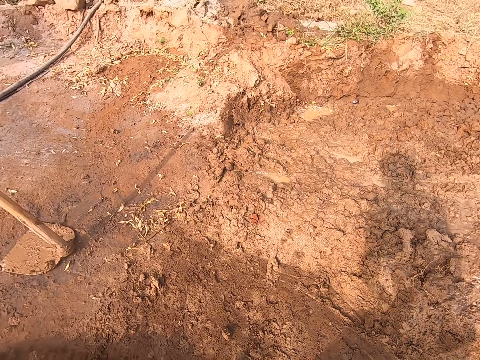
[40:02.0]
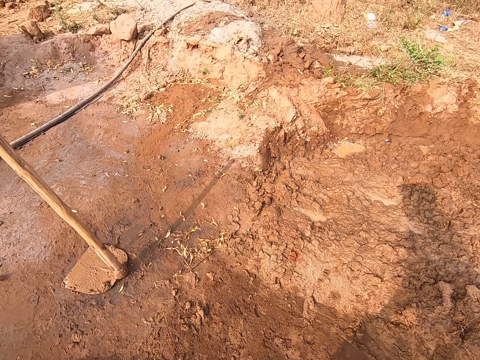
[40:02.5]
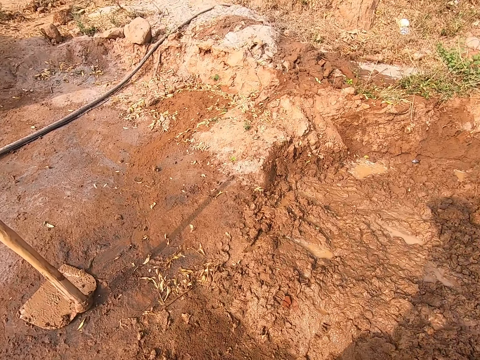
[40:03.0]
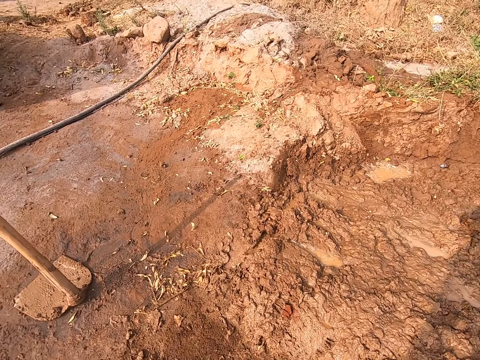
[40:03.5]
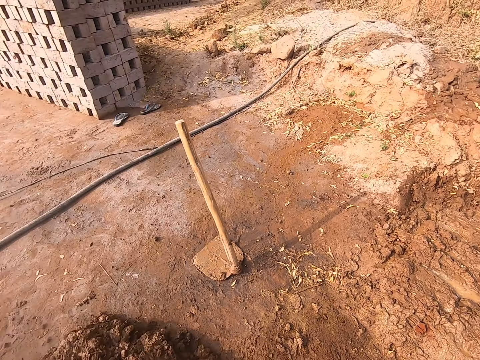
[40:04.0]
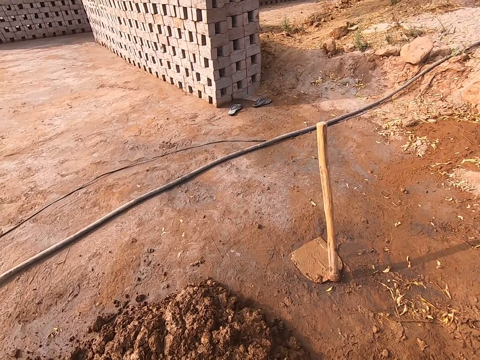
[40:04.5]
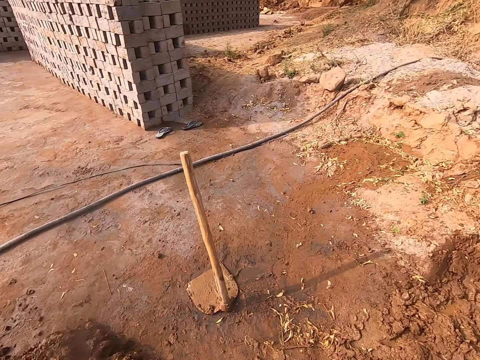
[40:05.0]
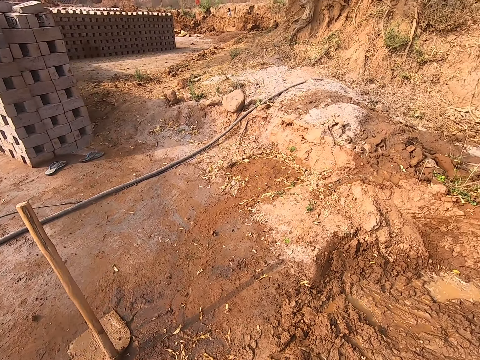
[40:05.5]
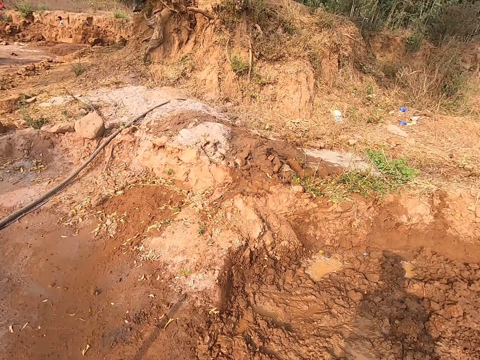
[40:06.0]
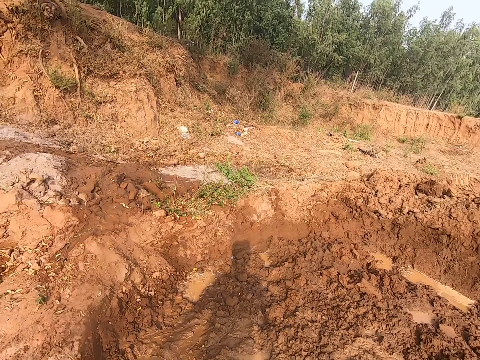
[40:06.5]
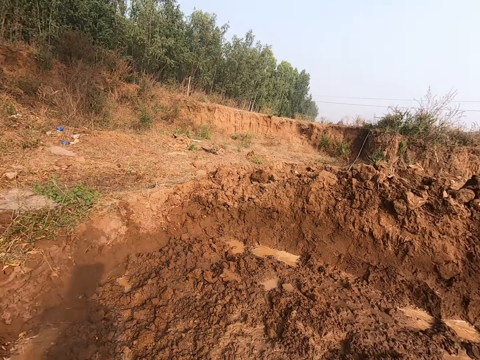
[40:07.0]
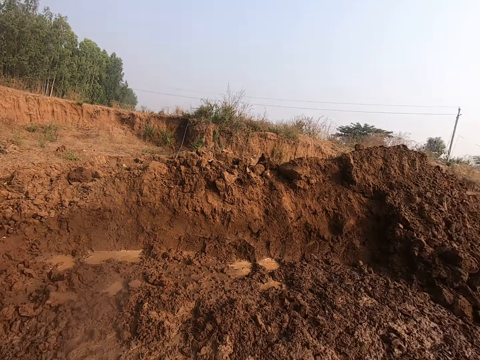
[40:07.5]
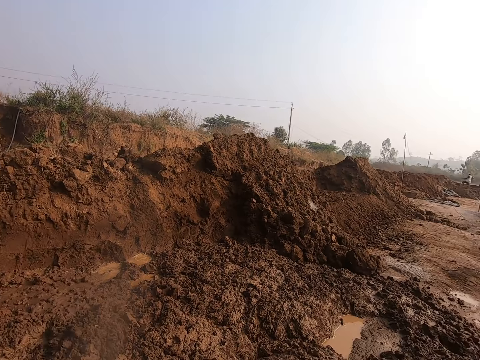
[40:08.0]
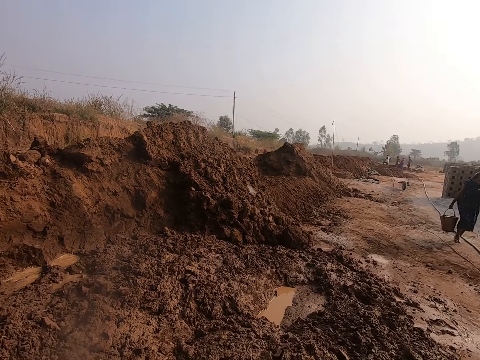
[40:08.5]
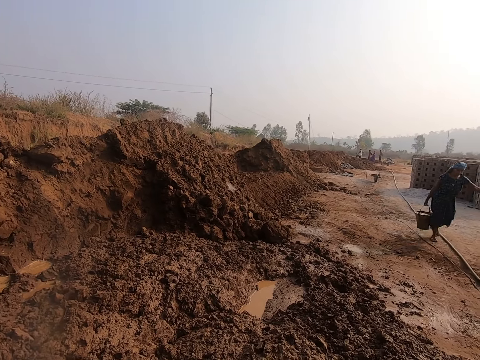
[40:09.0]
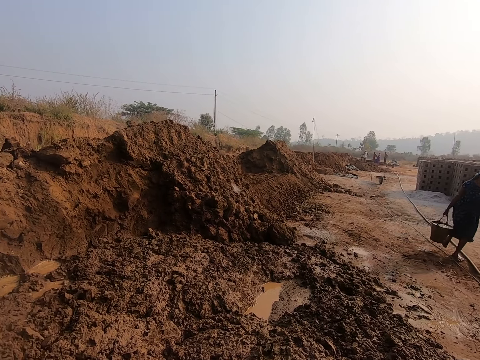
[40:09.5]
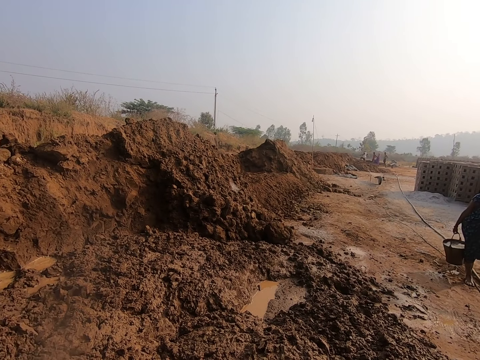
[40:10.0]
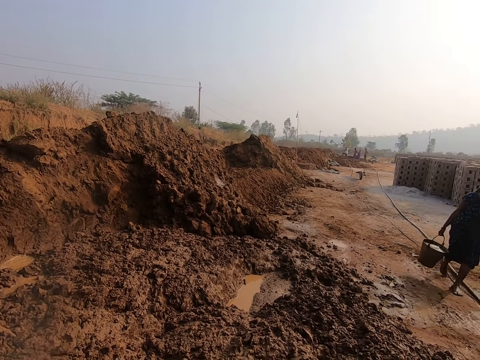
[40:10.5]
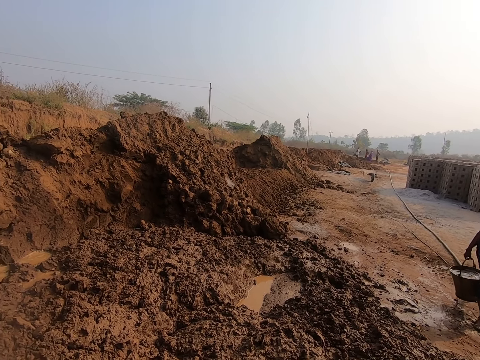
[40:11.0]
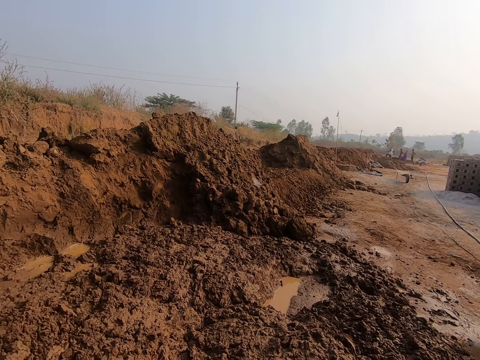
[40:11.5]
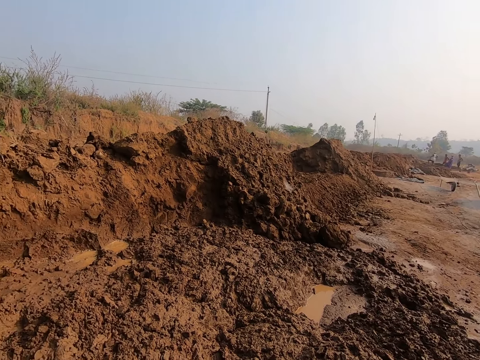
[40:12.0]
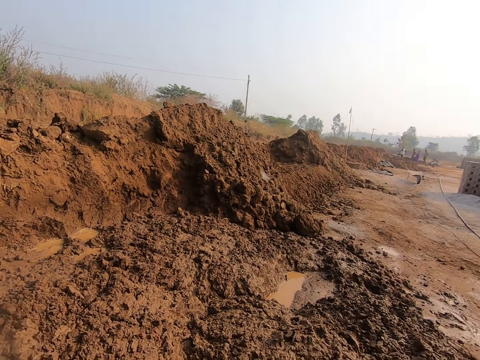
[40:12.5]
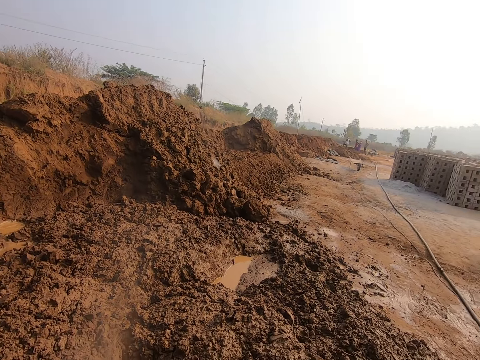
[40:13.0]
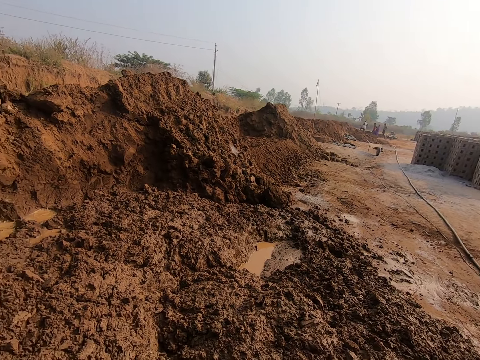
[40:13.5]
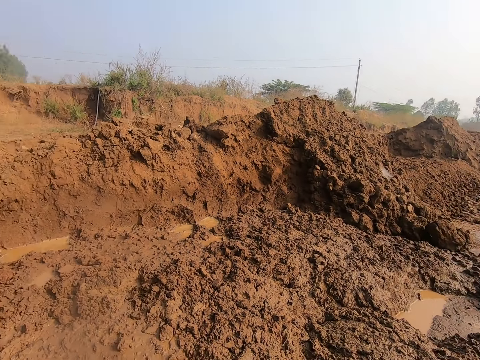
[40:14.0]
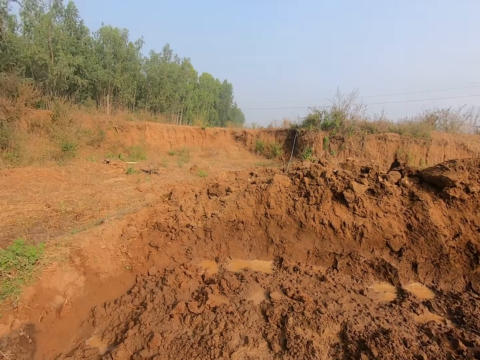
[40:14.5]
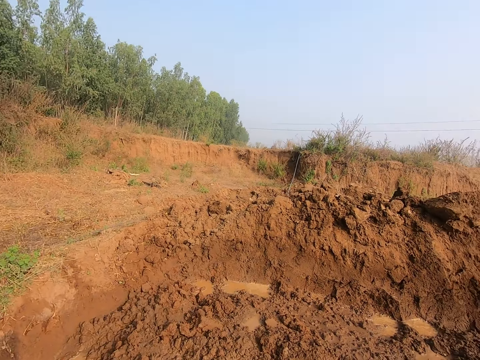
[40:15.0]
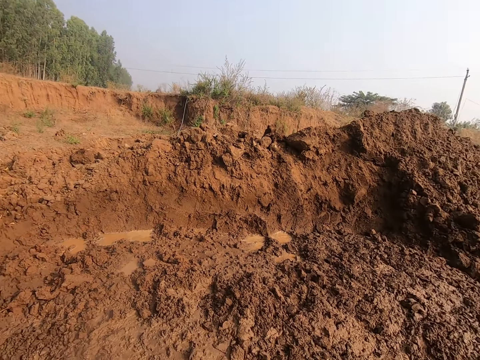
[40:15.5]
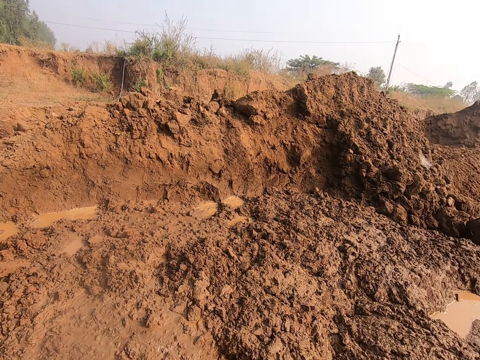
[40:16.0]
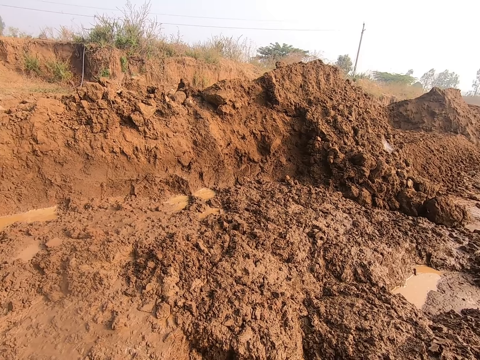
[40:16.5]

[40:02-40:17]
The camera wearer looks around.

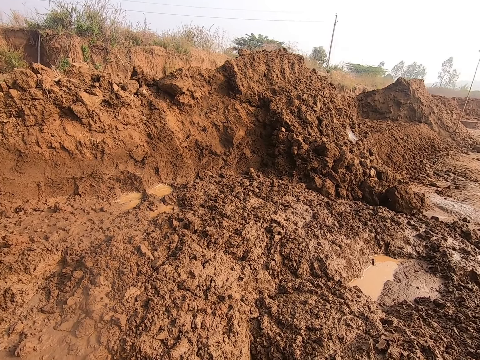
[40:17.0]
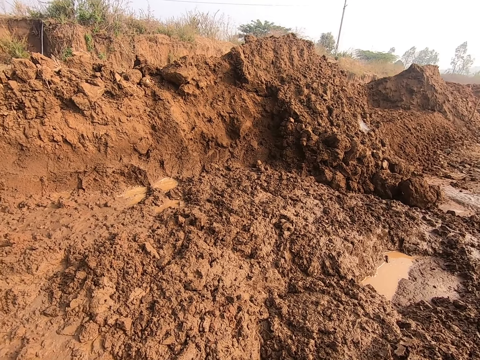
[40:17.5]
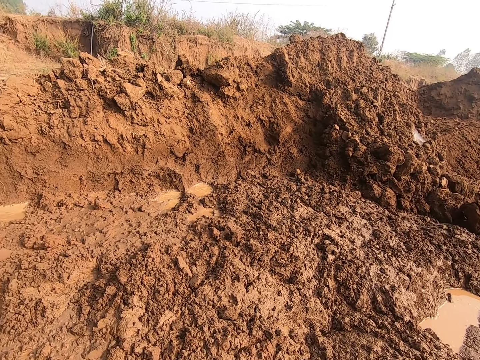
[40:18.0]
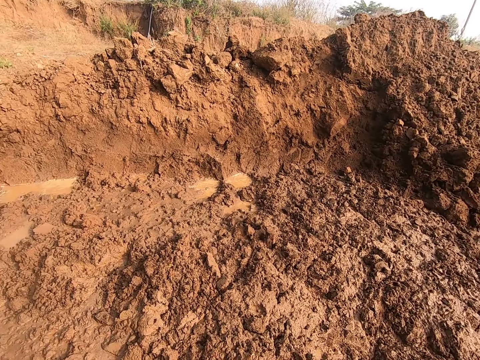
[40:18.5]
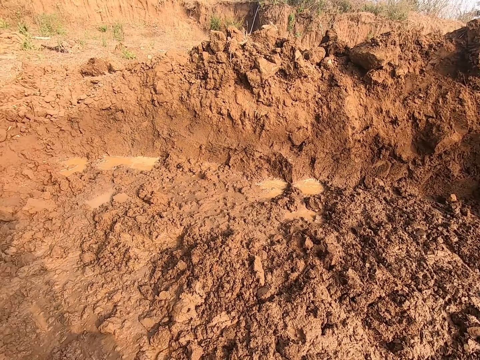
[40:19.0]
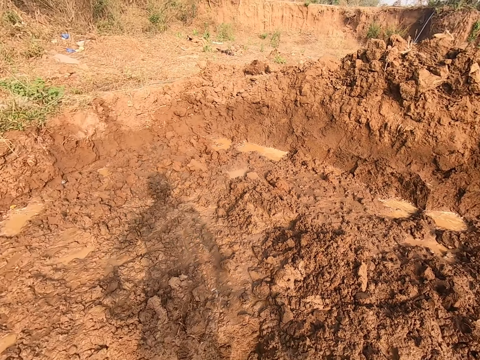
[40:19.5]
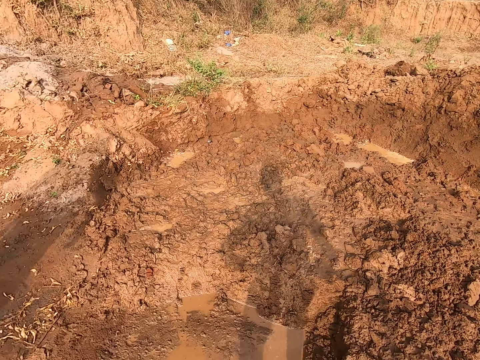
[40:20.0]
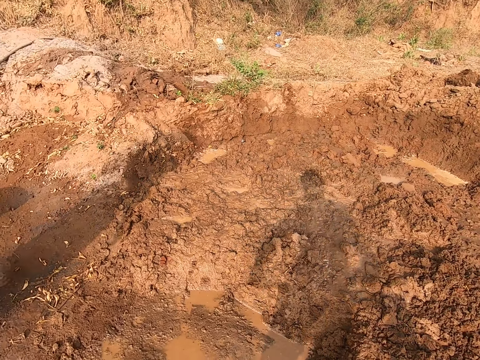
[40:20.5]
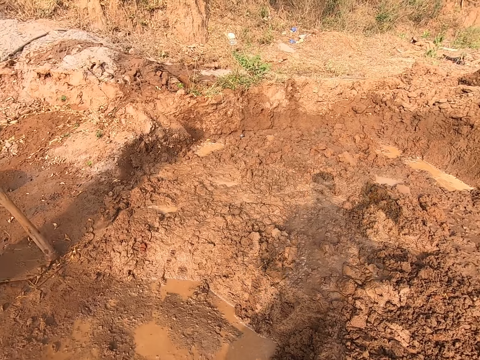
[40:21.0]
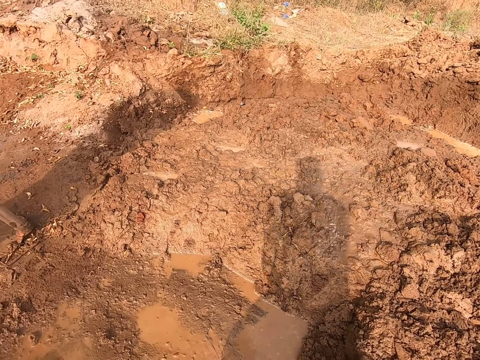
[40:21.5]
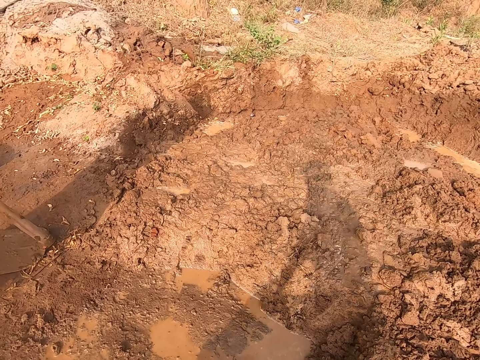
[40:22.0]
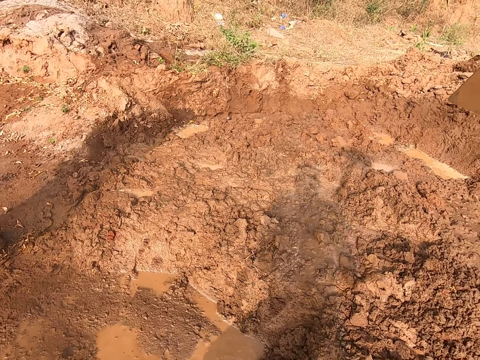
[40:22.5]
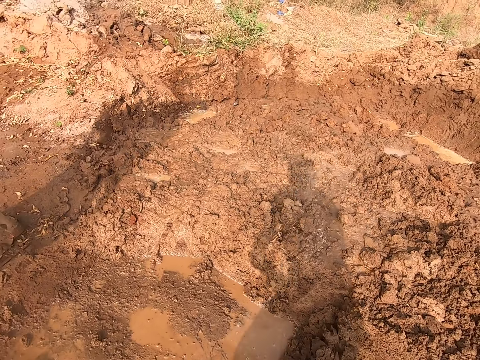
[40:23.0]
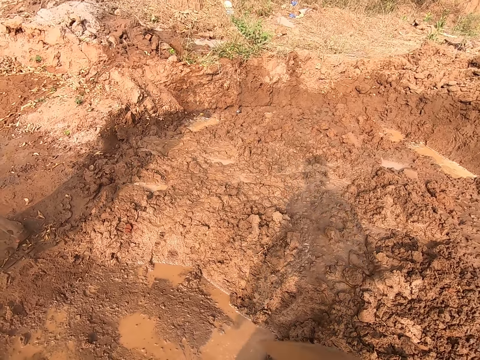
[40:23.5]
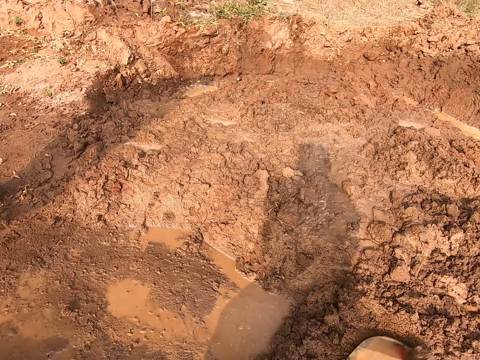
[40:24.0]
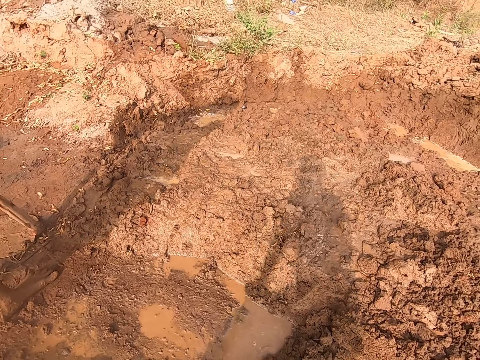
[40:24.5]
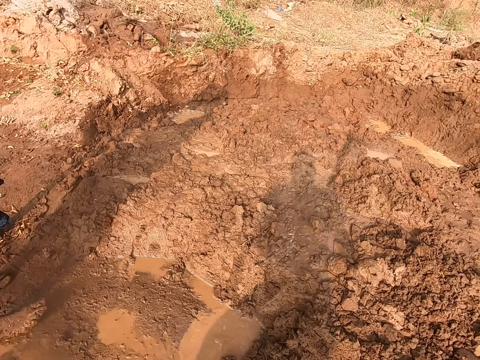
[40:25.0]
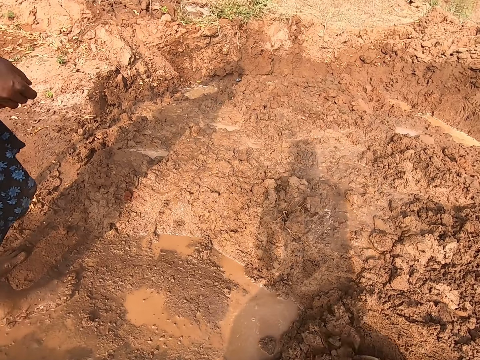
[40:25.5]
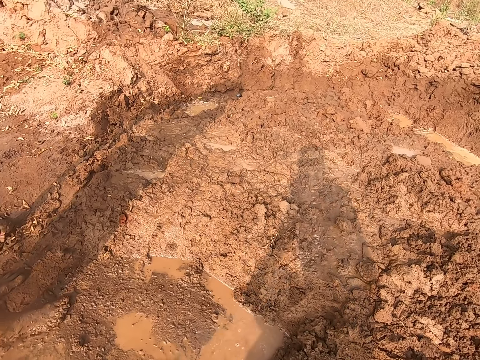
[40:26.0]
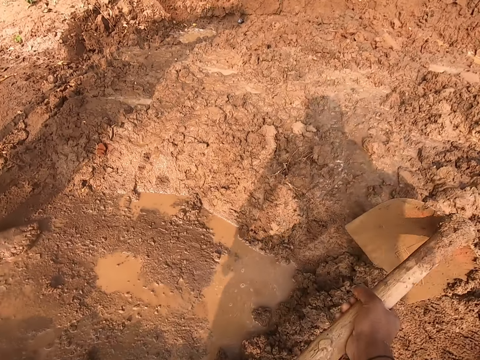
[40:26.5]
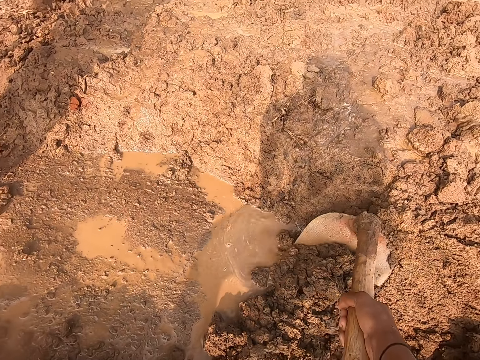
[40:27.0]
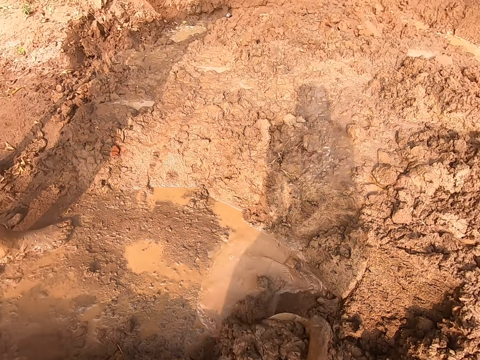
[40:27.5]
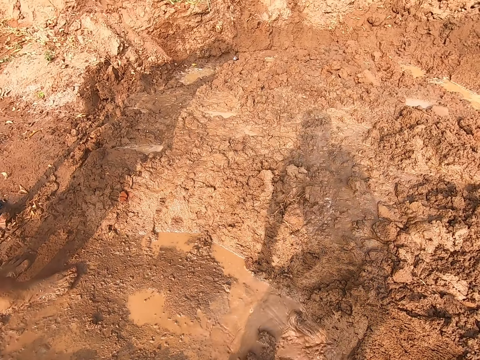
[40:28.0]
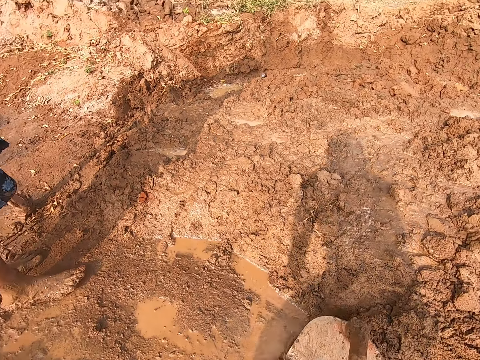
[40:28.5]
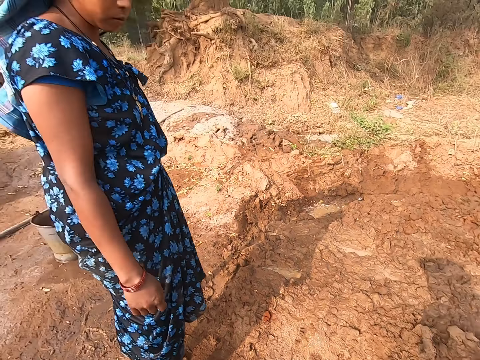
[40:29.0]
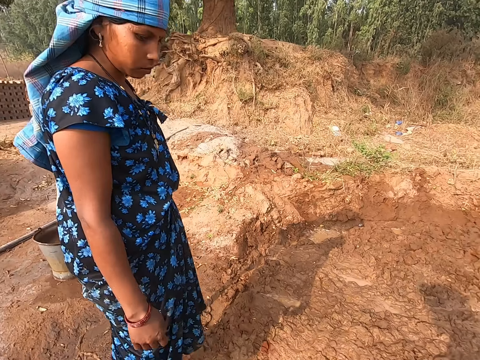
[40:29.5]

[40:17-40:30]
The camera wearer digs the ground with a shovel. They gather mud with the hoe in both hands. They pull soil with the shovel. They dialogue with a person.
